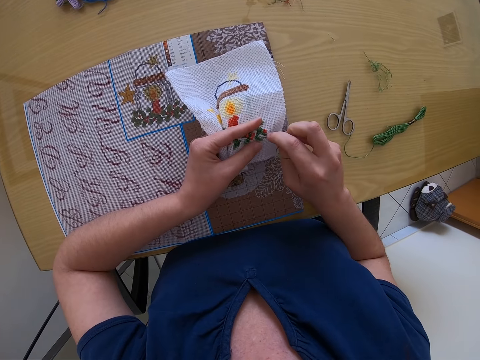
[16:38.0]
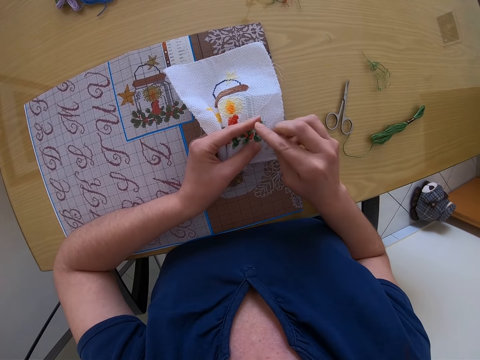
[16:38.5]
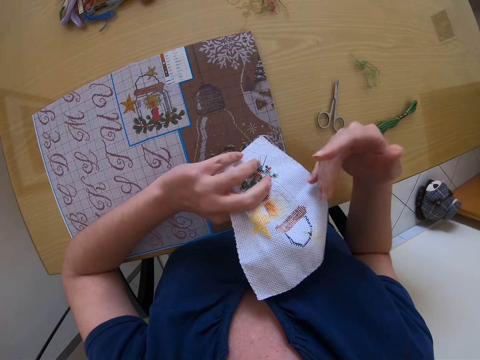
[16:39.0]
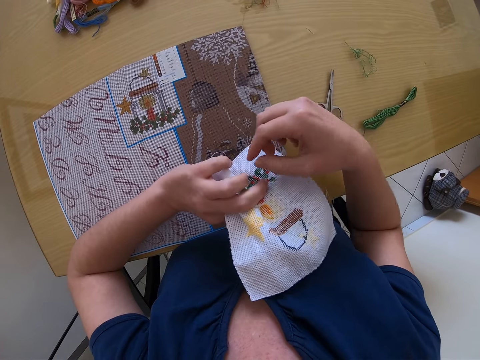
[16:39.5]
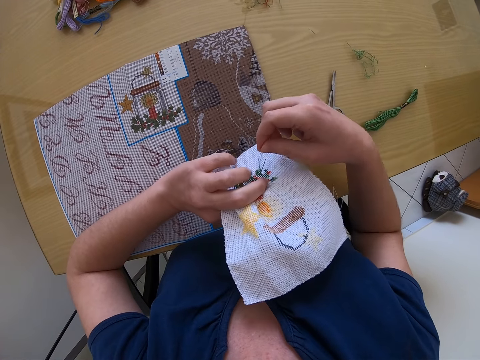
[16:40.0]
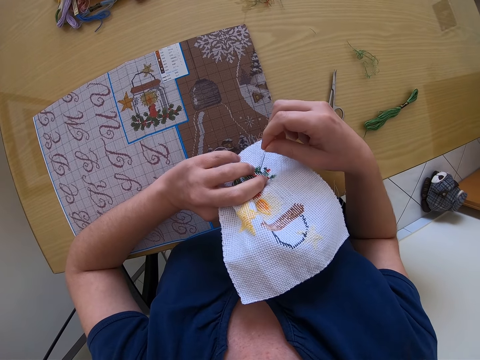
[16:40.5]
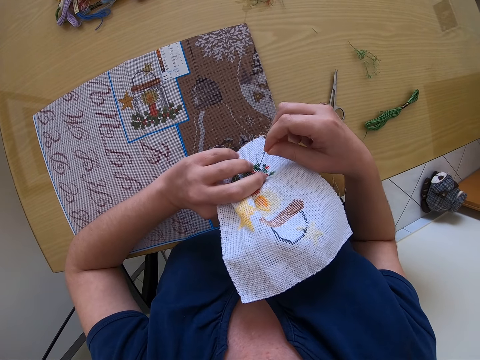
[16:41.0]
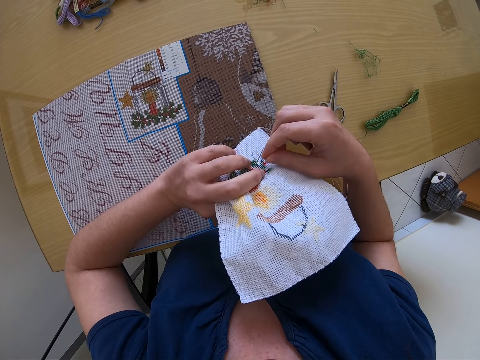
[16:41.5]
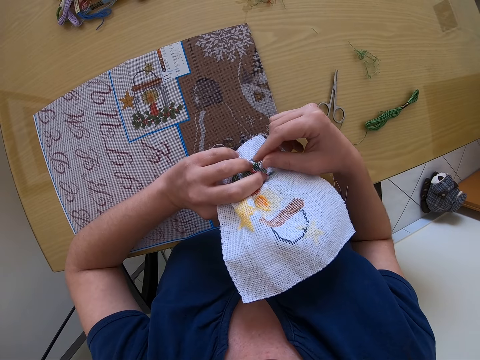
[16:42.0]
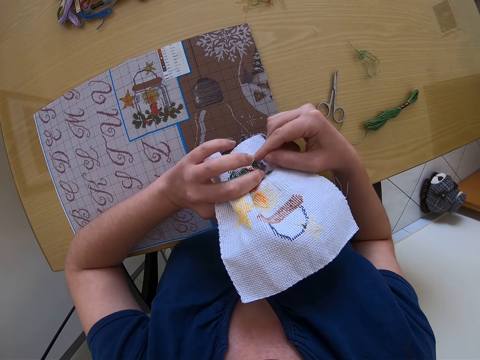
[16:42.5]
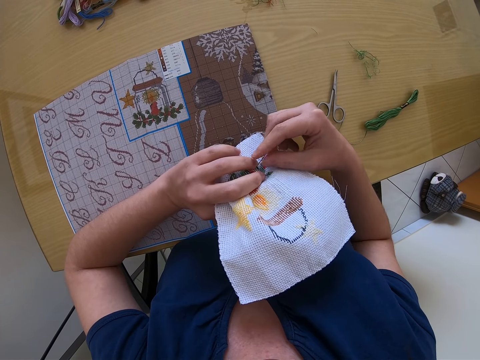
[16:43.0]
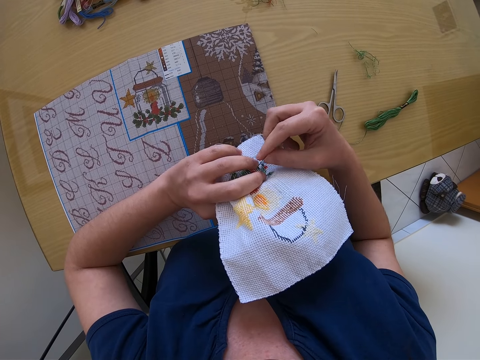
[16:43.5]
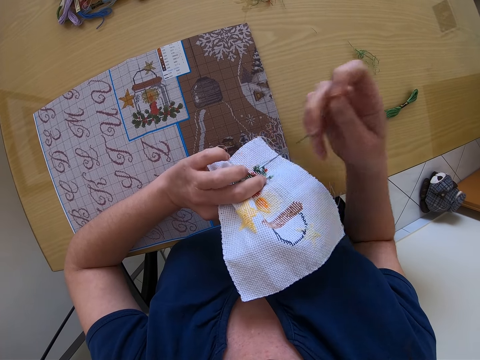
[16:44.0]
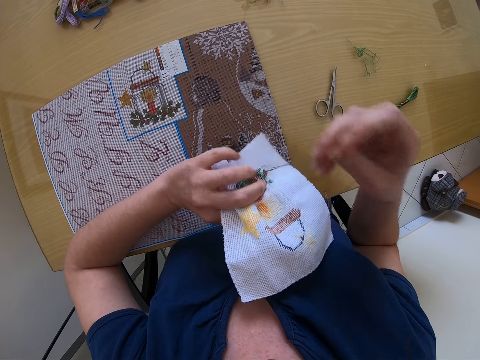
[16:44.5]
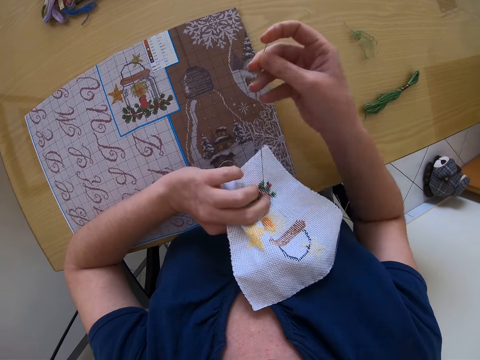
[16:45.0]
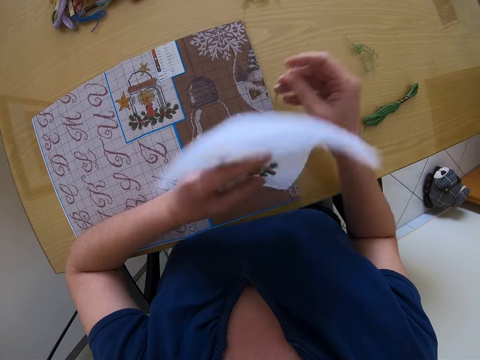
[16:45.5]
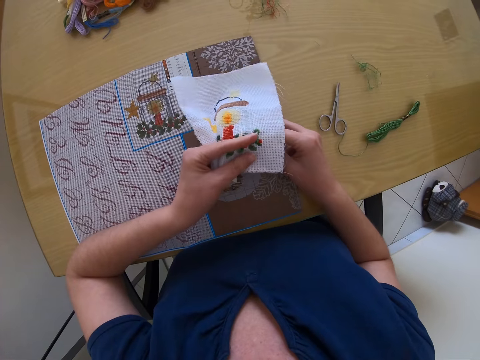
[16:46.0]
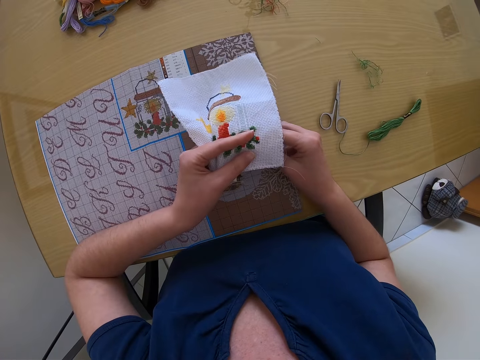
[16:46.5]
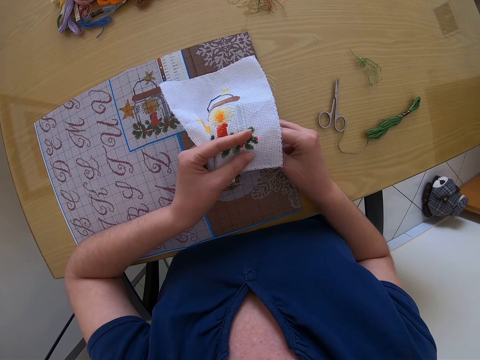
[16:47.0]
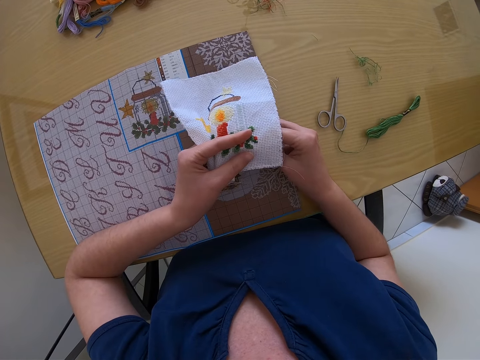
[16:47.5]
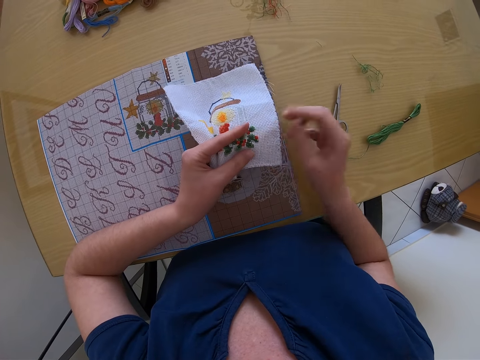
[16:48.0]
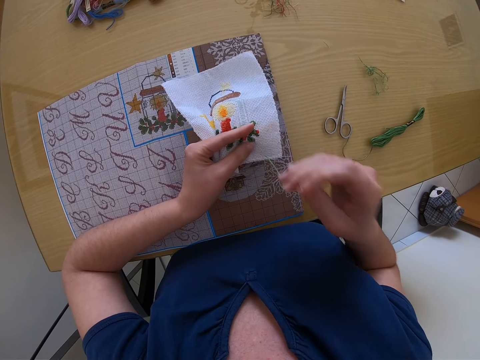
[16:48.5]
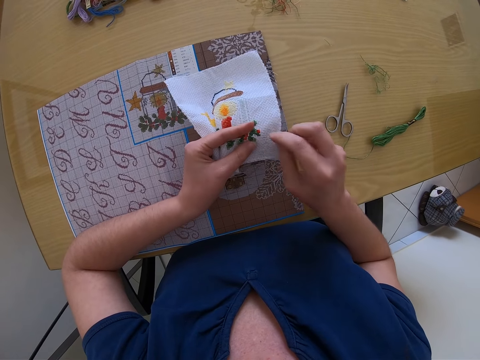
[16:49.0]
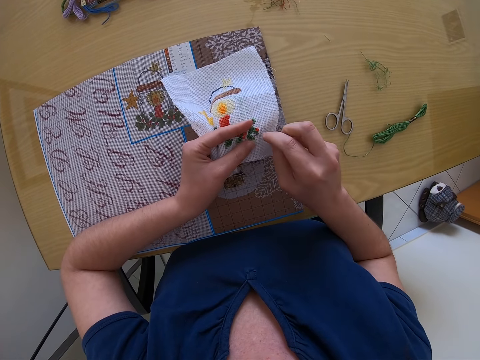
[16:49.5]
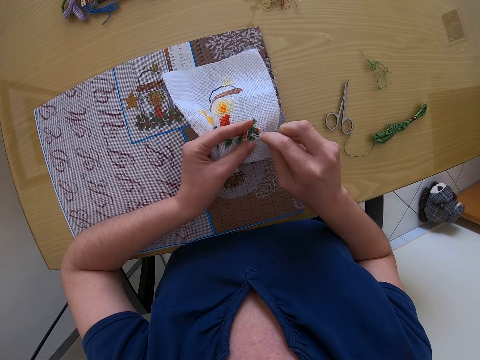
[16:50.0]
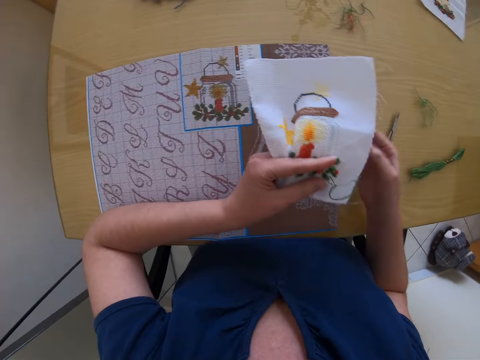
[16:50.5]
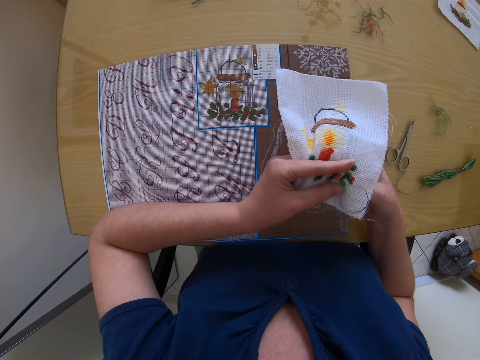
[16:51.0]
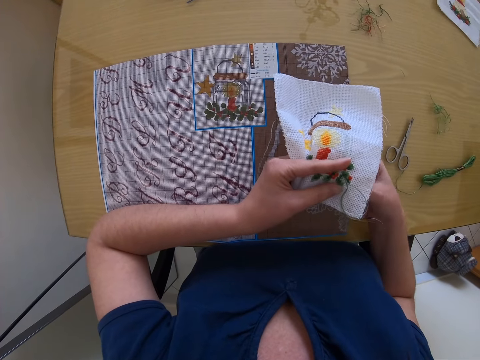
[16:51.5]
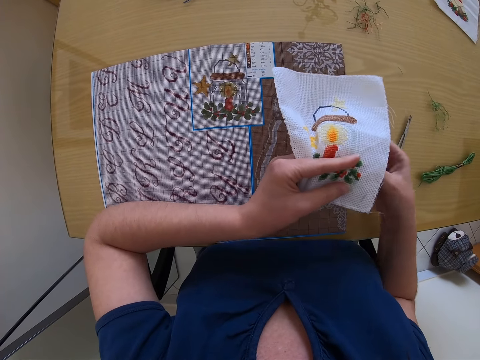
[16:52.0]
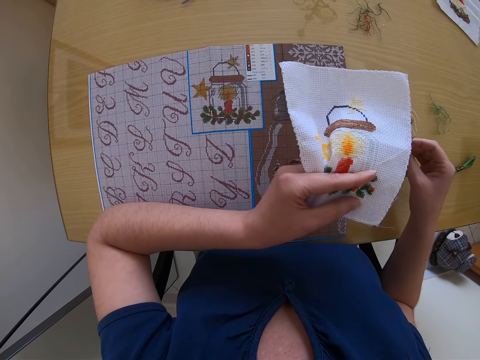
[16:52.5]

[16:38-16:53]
The camera wearer stitches. They close the stitch. They stitch.

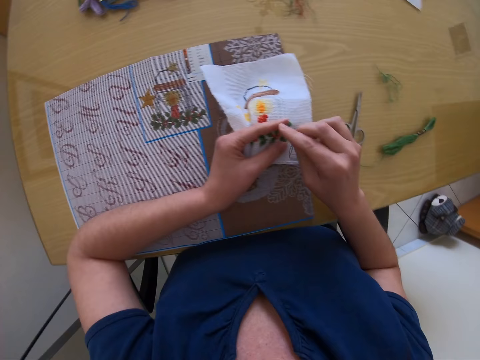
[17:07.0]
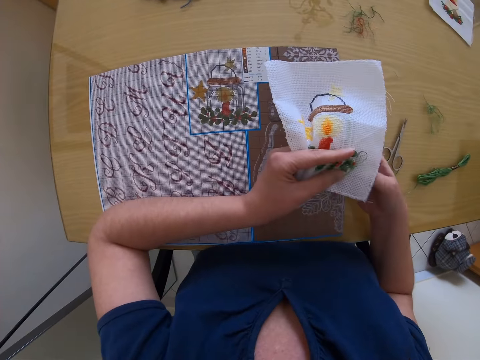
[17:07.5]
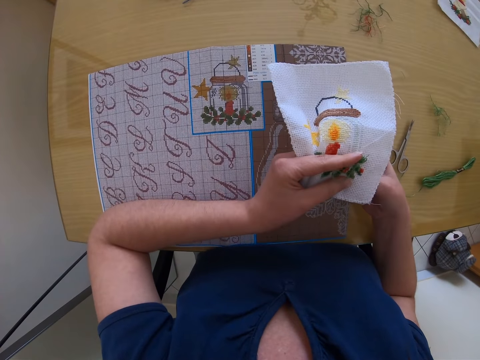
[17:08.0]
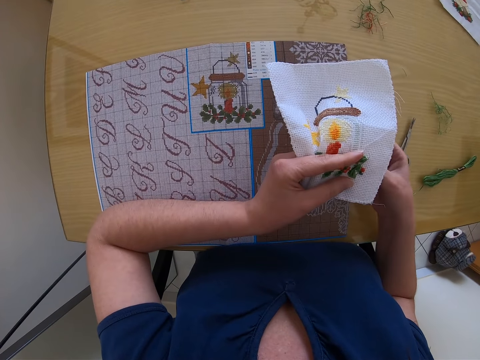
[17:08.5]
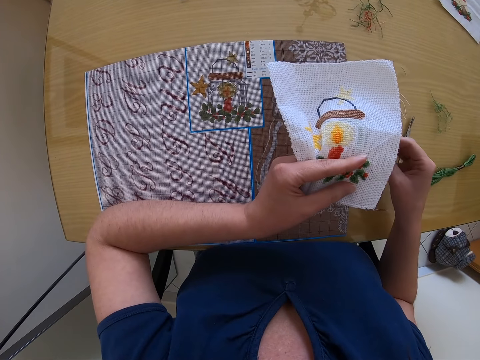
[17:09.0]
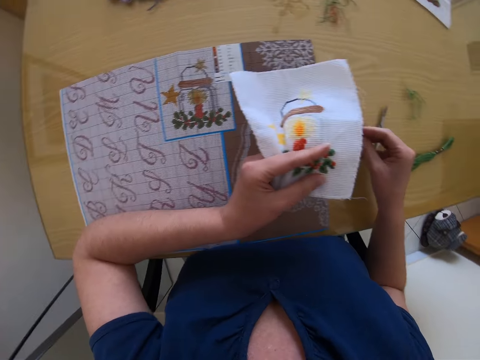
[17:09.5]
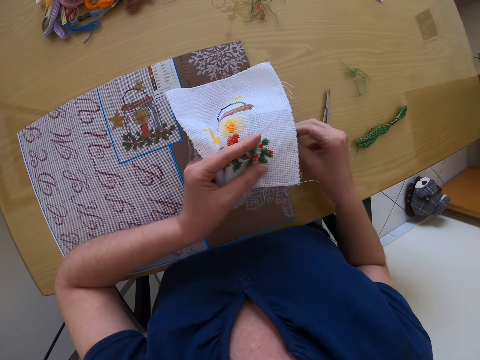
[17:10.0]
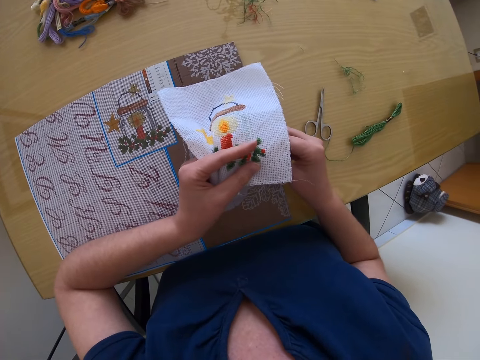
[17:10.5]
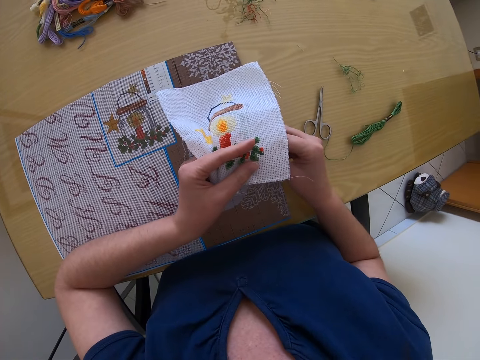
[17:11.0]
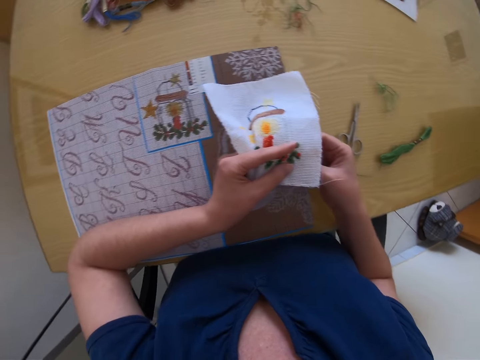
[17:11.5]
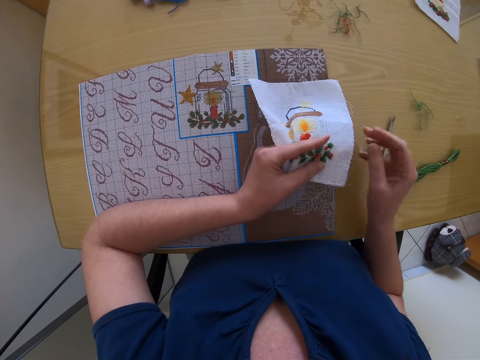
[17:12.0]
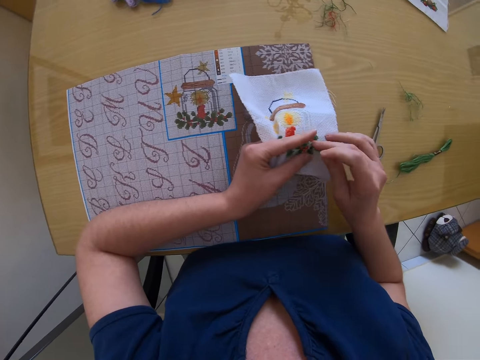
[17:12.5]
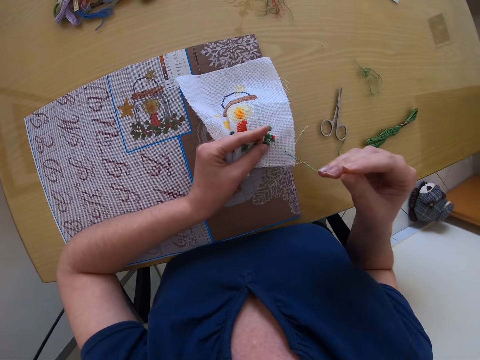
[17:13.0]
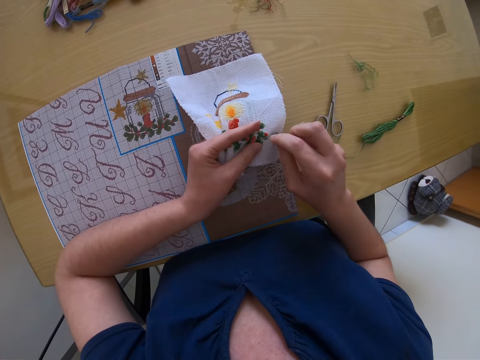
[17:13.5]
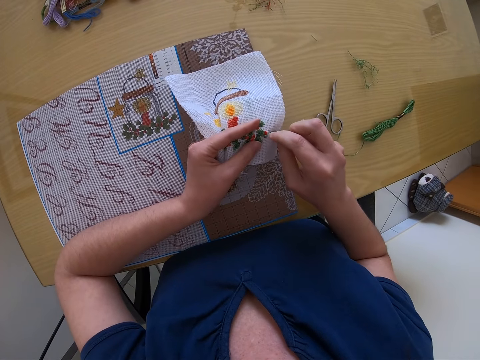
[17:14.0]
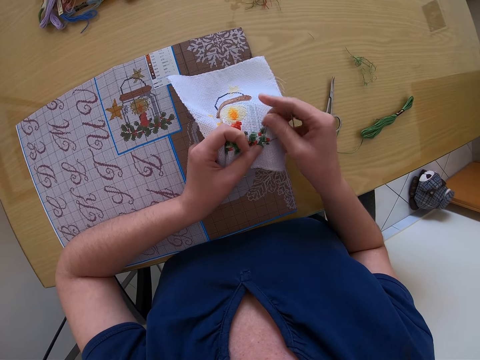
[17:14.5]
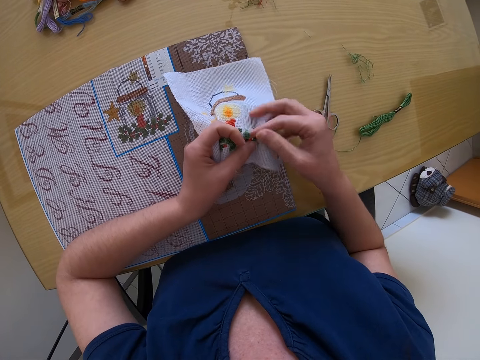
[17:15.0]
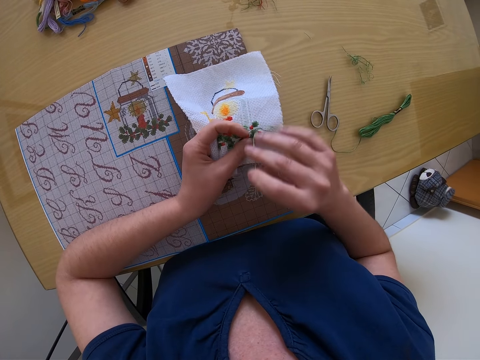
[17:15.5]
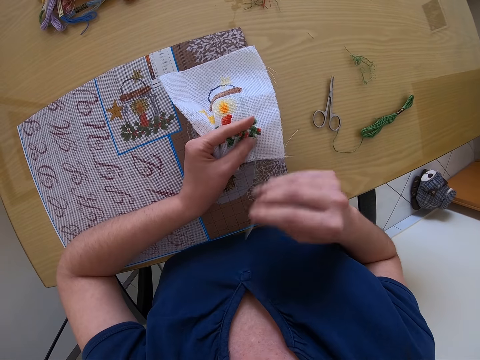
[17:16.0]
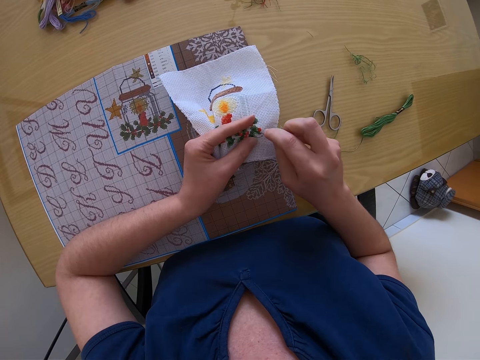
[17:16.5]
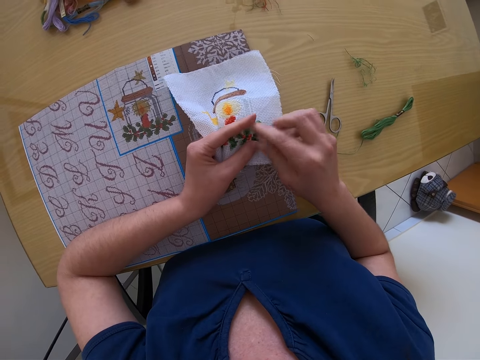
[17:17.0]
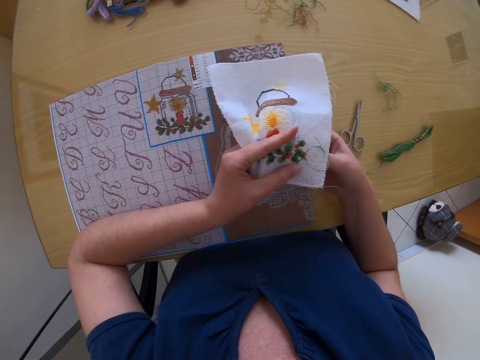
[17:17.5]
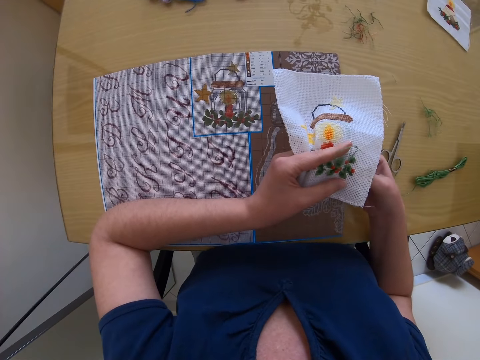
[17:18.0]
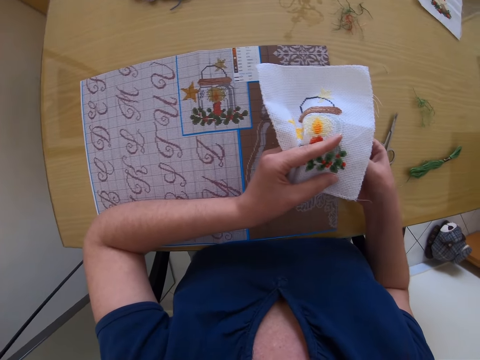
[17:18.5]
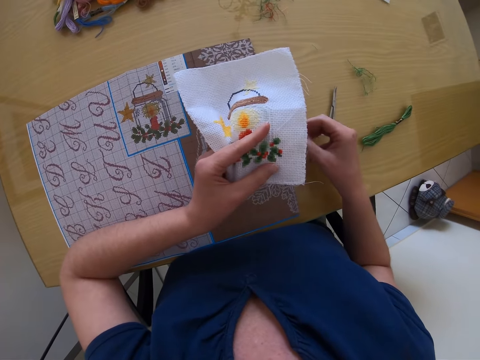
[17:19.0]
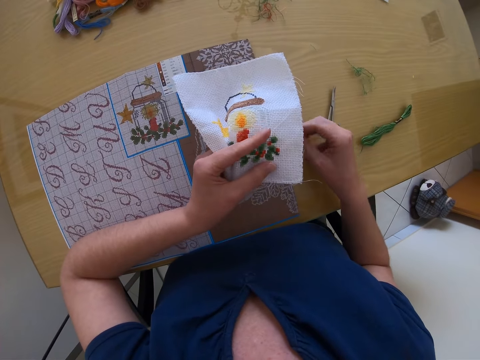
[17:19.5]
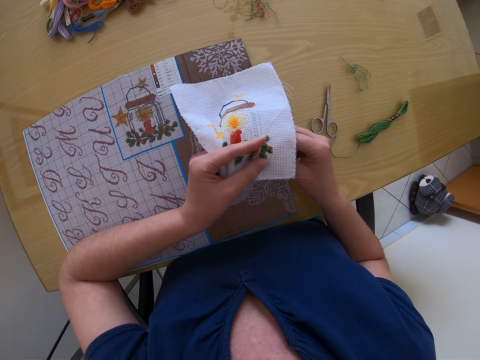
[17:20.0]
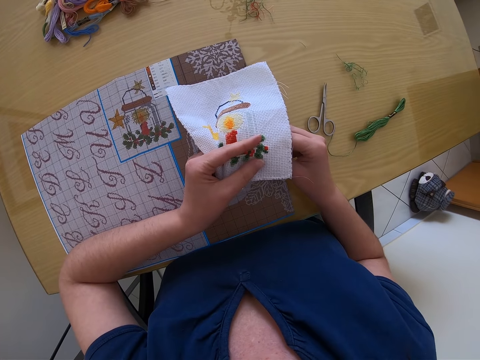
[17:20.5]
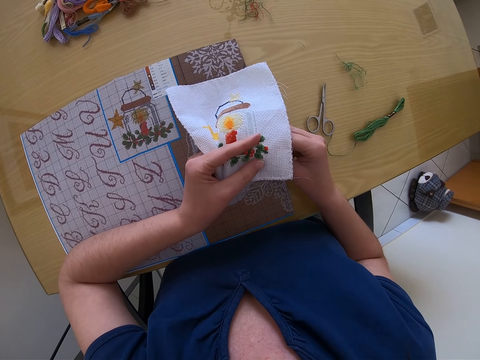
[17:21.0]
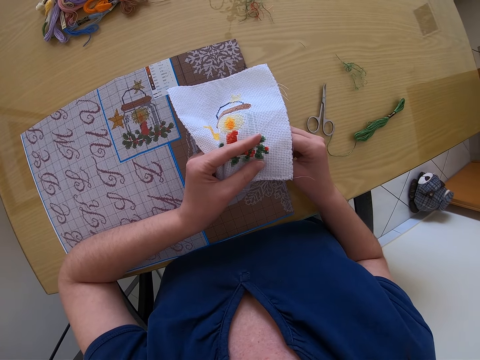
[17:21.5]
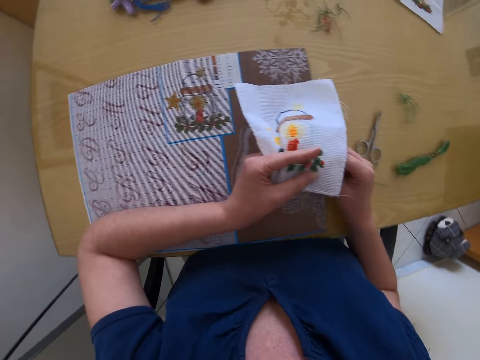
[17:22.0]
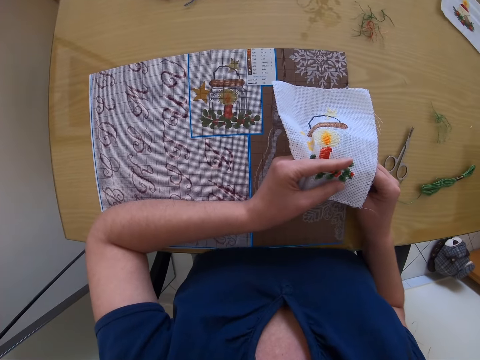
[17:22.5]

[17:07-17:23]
The camera wearer back stitches. They stitch. They back stitch.
